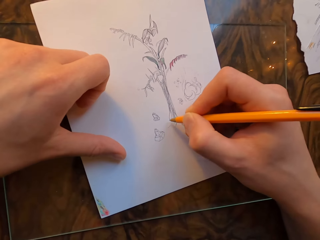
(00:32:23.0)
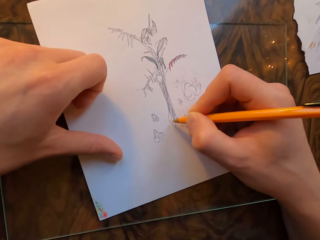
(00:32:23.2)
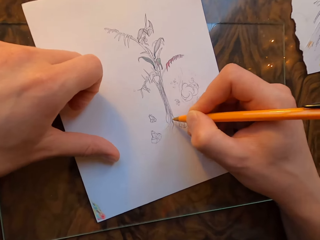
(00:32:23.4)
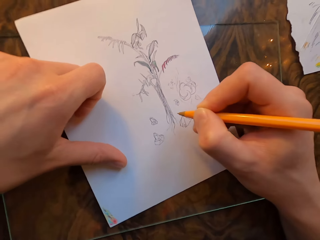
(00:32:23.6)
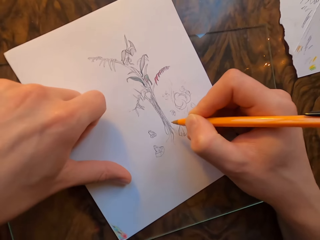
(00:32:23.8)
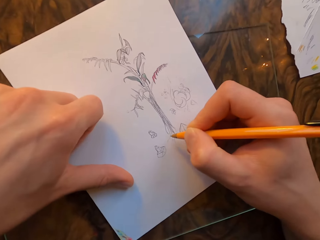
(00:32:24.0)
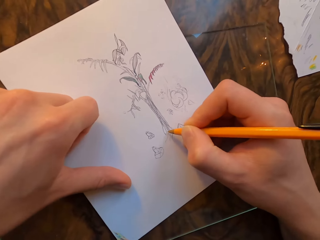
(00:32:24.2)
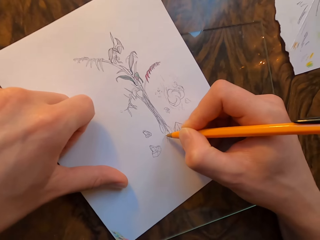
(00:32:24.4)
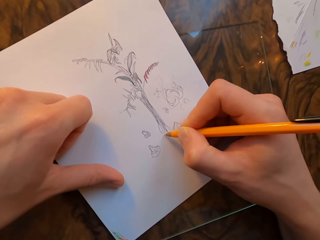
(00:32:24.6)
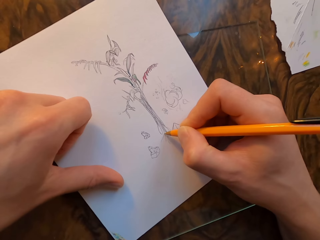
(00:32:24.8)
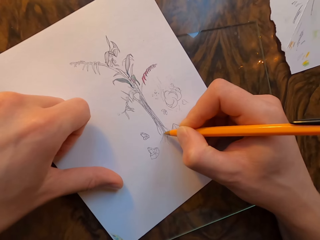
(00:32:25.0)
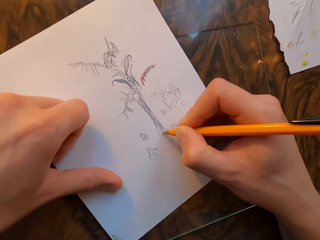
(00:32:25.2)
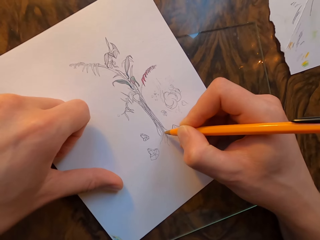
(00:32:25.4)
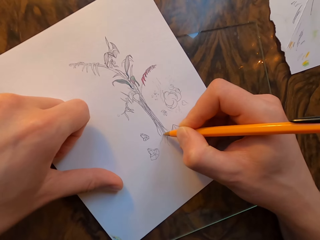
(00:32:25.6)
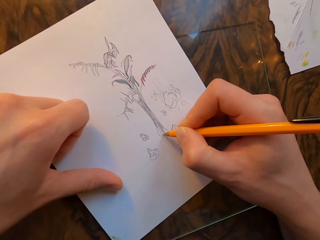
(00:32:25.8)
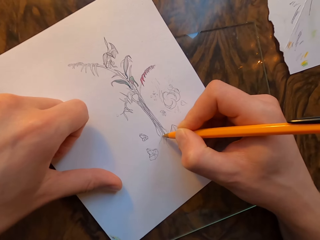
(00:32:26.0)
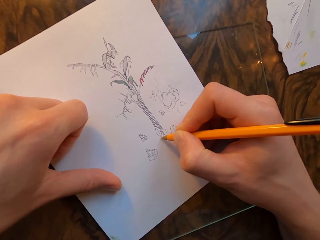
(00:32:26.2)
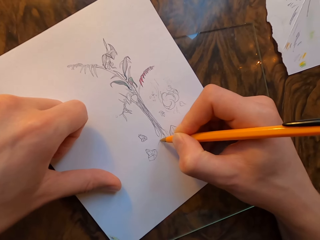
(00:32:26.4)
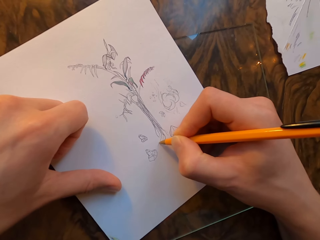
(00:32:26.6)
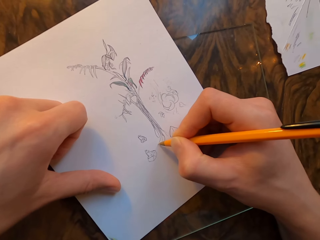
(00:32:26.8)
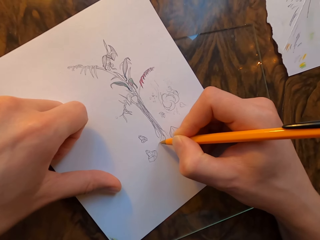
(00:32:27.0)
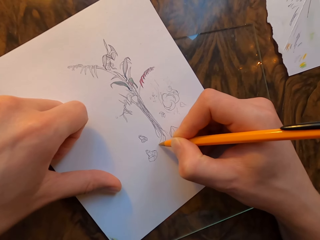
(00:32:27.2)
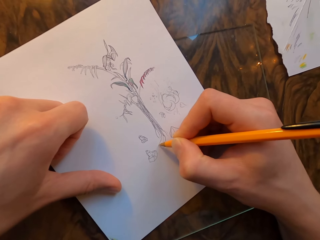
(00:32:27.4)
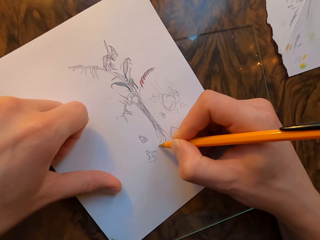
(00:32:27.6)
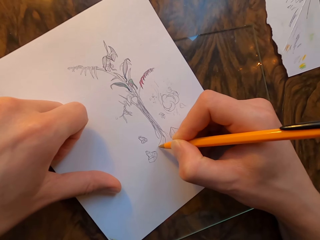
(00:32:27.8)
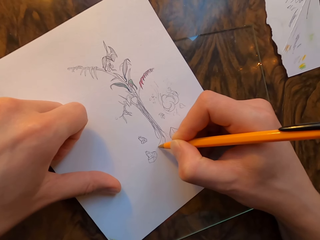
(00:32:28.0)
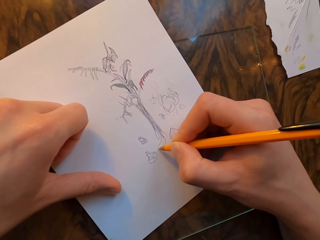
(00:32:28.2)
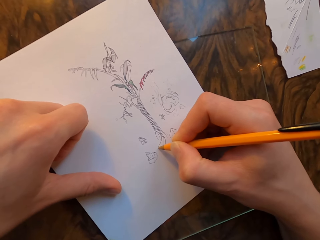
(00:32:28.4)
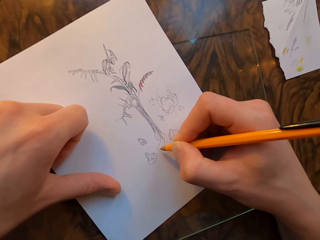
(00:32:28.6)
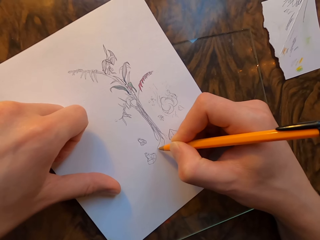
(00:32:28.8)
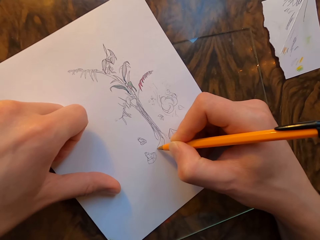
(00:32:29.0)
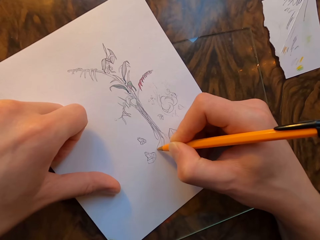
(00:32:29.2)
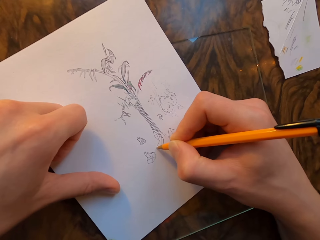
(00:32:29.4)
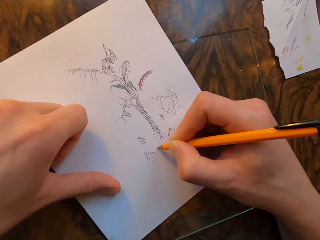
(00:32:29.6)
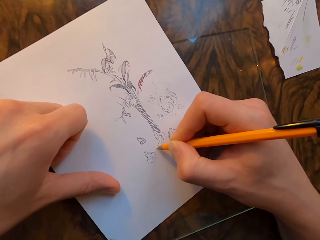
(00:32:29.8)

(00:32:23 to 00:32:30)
The camera wearer moves the drawing paper with his left hand. He draws on the drawing paper with the pen in his hand.

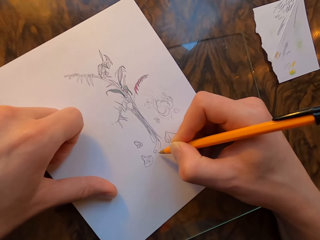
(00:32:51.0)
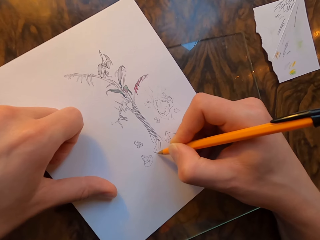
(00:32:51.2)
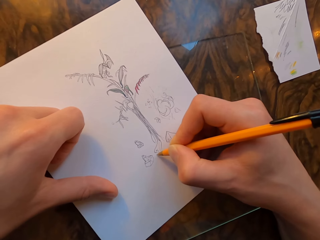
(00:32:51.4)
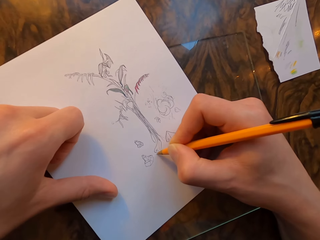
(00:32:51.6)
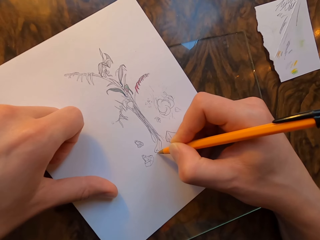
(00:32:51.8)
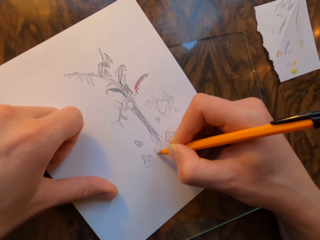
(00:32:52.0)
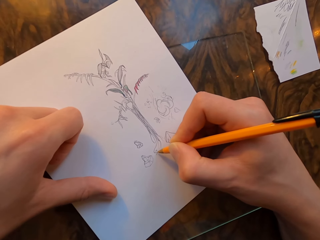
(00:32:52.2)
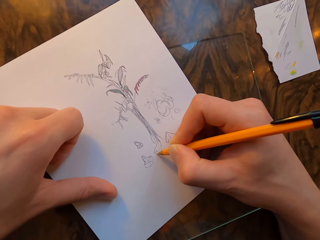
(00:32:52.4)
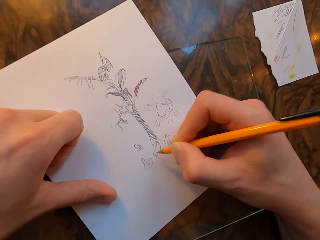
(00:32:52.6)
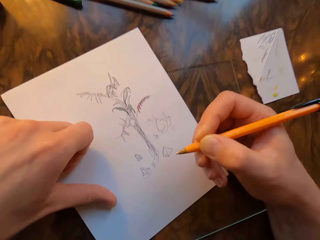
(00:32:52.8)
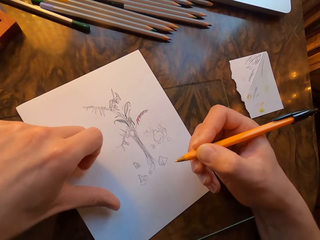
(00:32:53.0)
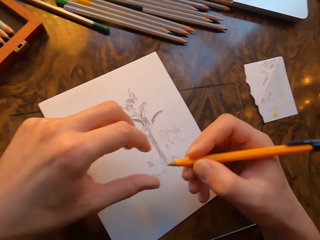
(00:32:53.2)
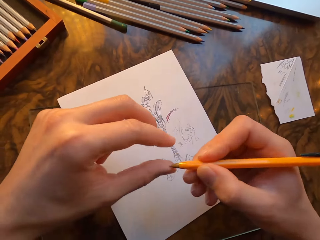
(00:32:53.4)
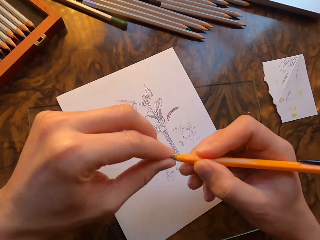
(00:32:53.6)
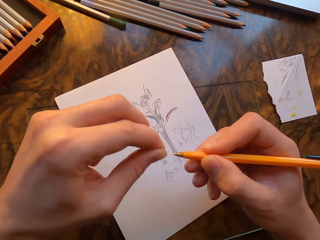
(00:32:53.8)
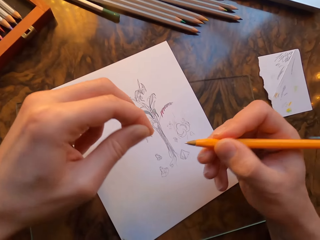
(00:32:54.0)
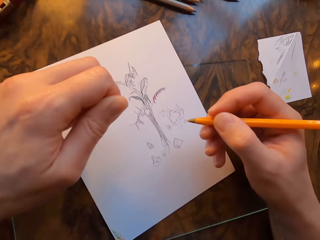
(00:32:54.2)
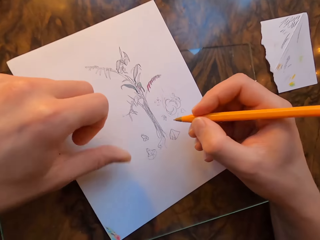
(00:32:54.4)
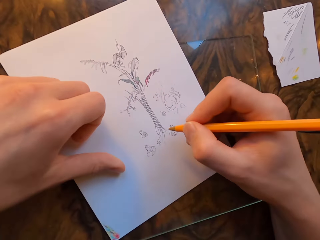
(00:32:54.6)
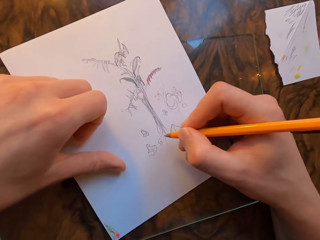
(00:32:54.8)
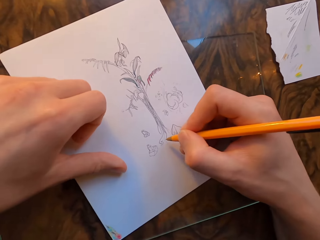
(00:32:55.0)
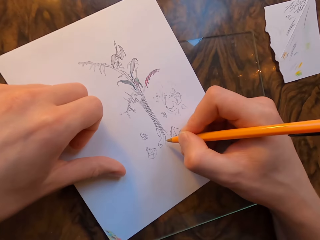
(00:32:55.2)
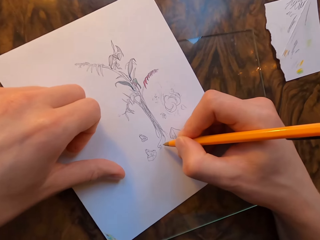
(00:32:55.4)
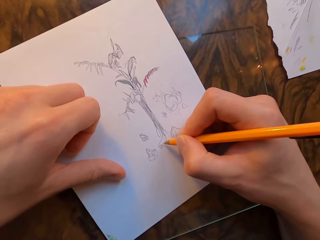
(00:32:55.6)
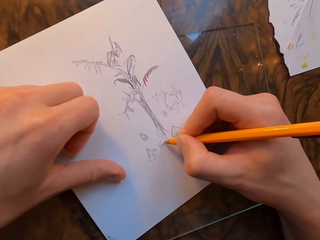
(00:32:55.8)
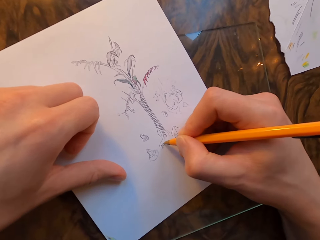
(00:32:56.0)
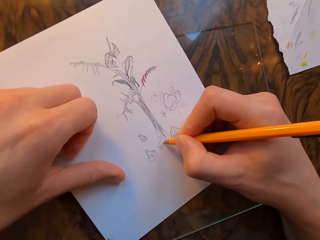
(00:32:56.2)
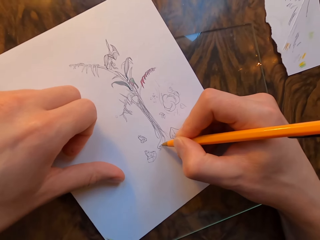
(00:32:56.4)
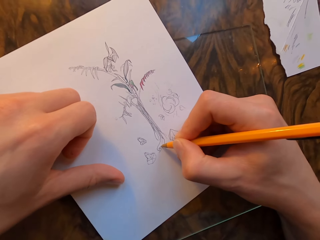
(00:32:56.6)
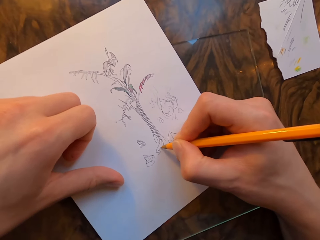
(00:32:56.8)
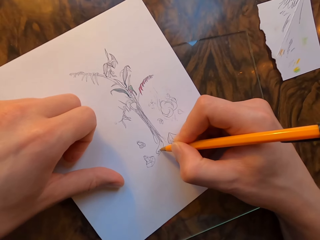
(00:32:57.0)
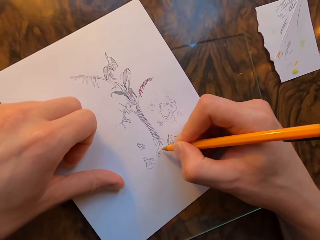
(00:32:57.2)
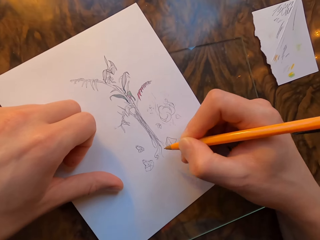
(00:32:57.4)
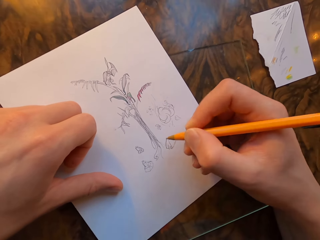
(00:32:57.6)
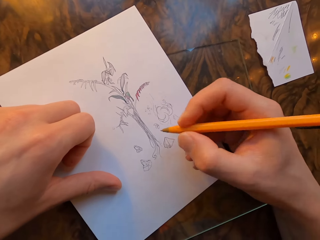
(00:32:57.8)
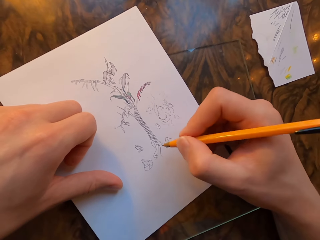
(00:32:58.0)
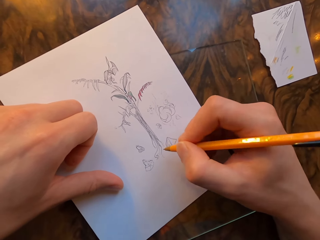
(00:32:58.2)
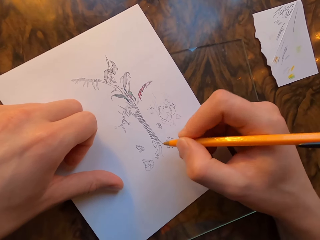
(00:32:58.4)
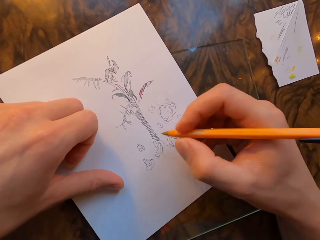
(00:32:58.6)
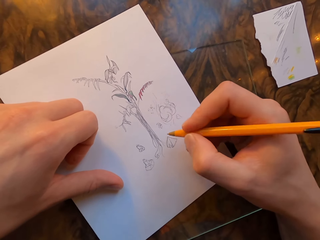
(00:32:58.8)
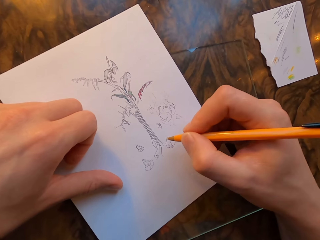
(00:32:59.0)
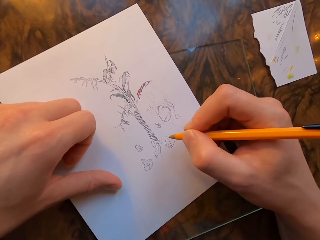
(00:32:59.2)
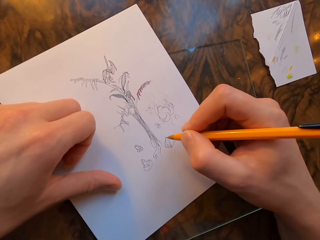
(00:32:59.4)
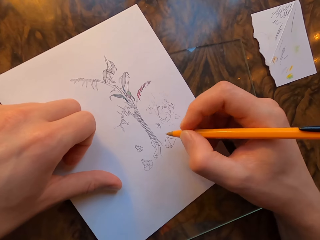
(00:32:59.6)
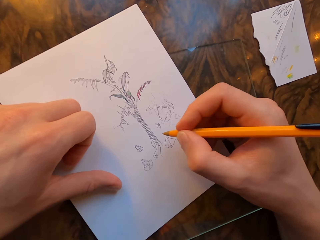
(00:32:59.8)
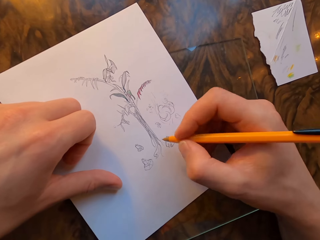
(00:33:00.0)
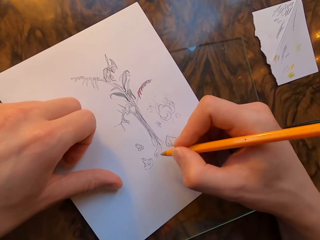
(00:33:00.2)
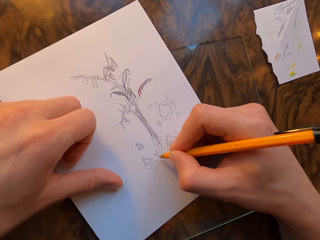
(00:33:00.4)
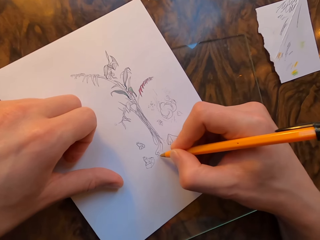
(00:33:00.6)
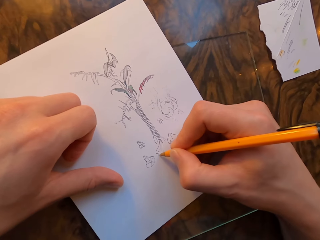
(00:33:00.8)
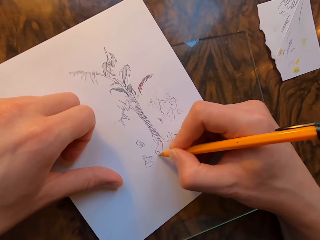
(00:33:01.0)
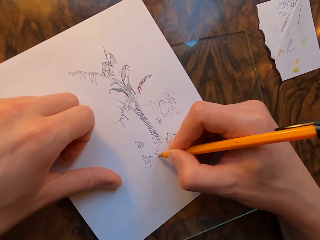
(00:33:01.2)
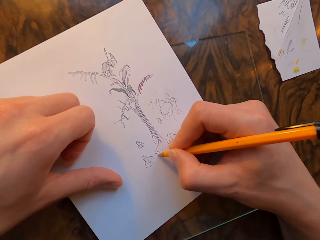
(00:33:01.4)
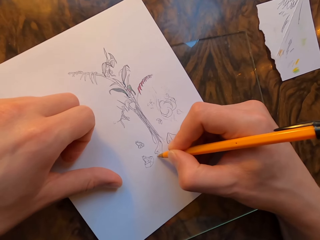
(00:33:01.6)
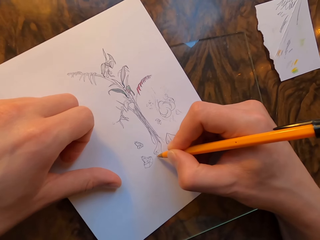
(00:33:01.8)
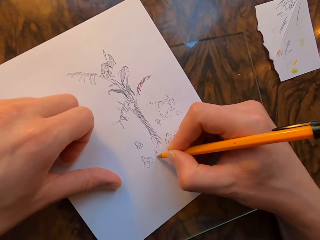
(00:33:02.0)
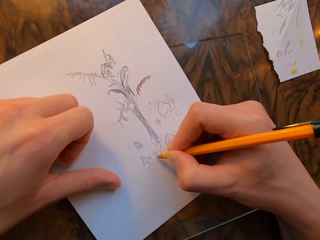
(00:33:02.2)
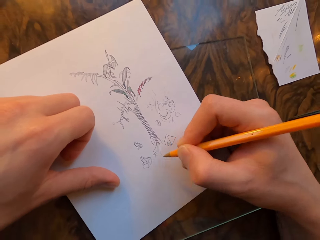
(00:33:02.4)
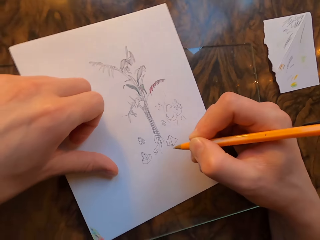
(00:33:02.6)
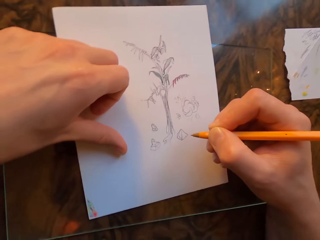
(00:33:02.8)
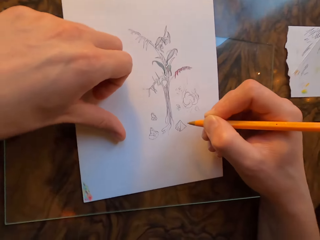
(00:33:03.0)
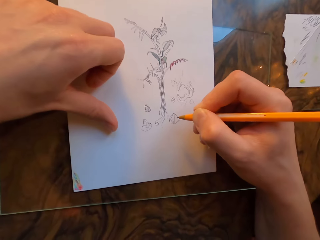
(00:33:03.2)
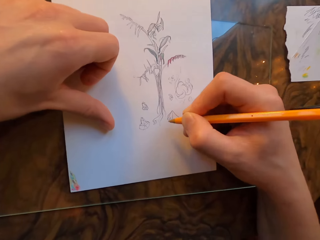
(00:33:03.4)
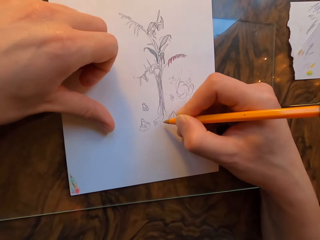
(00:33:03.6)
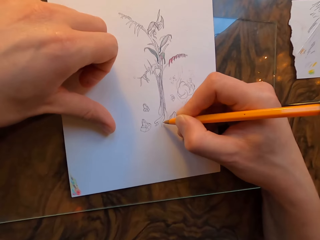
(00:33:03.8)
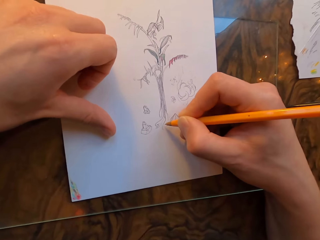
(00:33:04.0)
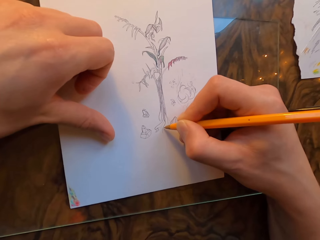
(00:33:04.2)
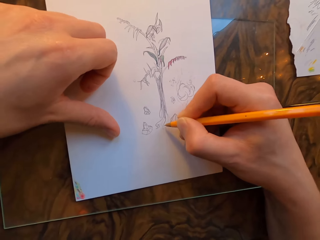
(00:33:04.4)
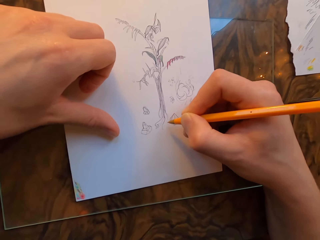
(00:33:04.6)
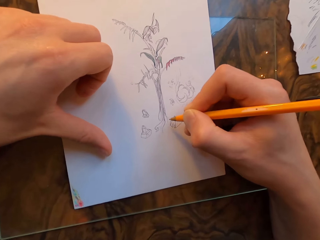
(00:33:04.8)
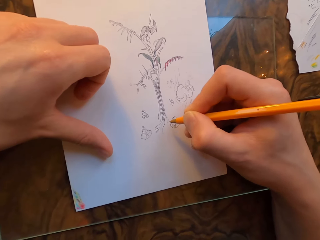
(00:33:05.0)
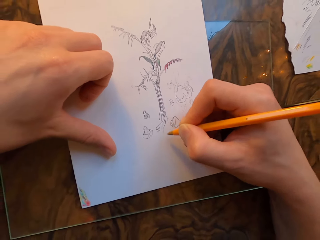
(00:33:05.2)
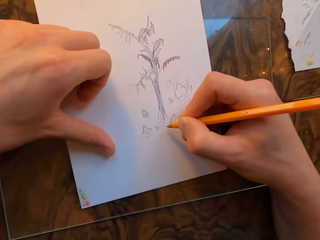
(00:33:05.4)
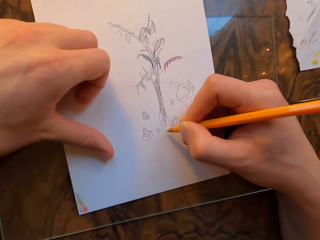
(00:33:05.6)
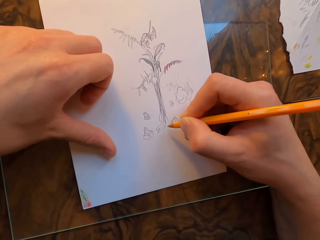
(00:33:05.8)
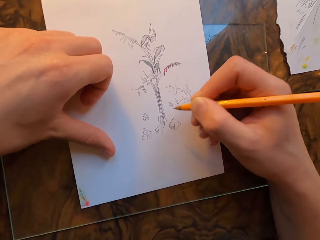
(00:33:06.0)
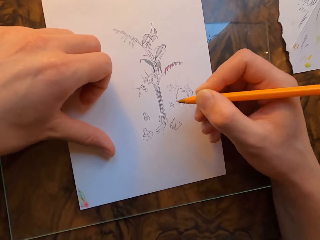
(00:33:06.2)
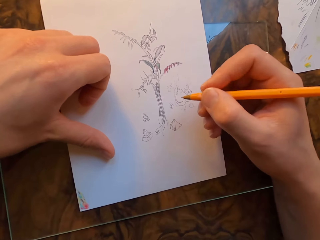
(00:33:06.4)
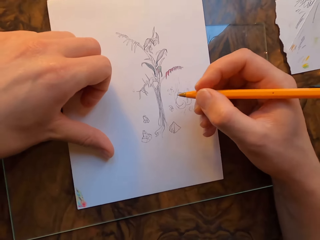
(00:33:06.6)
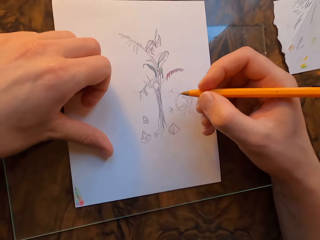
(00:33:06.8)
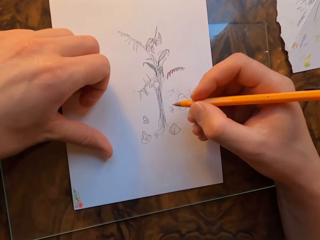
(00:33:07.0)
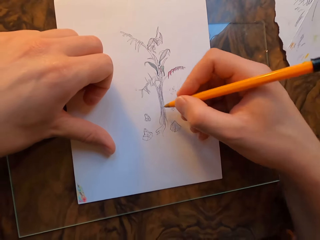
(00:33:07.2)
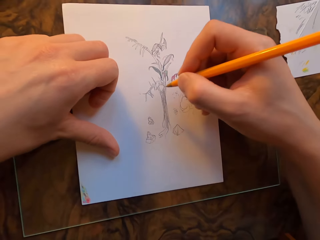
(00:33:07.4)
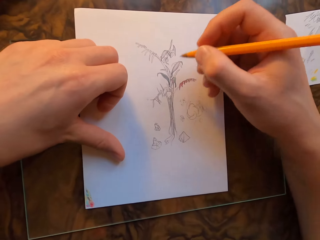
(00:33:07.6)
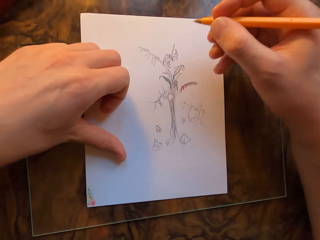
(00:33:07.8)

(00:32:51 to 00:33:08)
The camera wearer lifts the pen. He wipes the tip of the pen with his left hand. He holds the drawing paper with his left hand. He draws on the drawing paper with the pen in his hand. He lifts the pen. He moves the pen in his hand. He draws on the drawing paper with the pen in his hand. He moves the pen in his hand.
